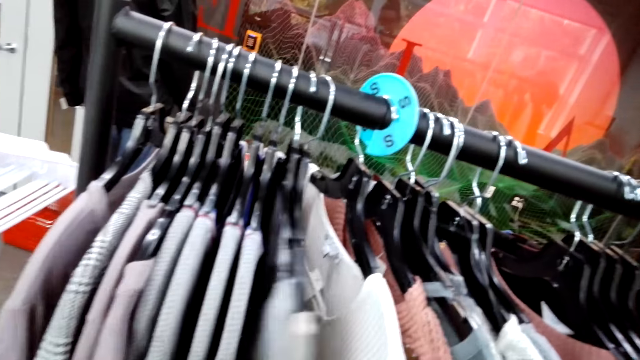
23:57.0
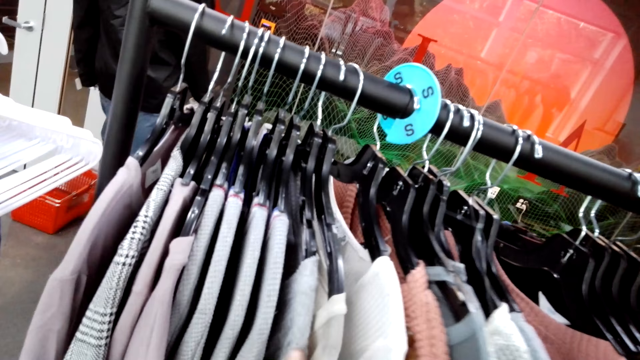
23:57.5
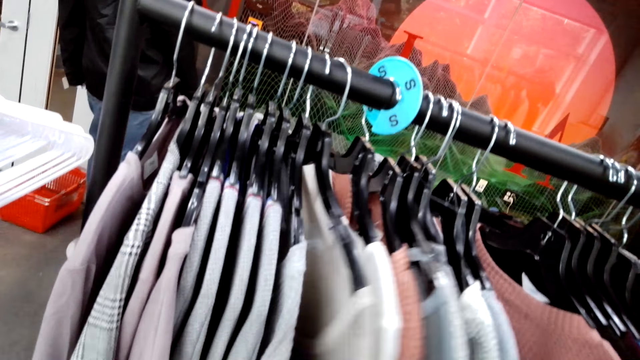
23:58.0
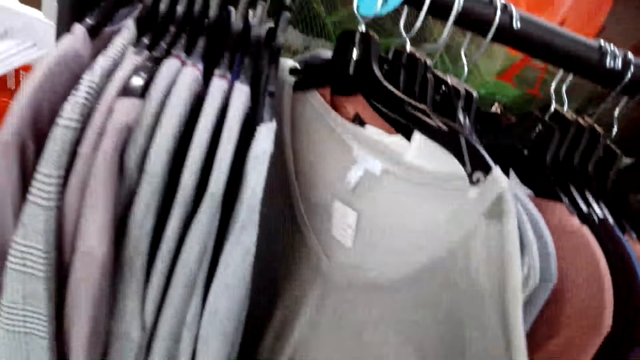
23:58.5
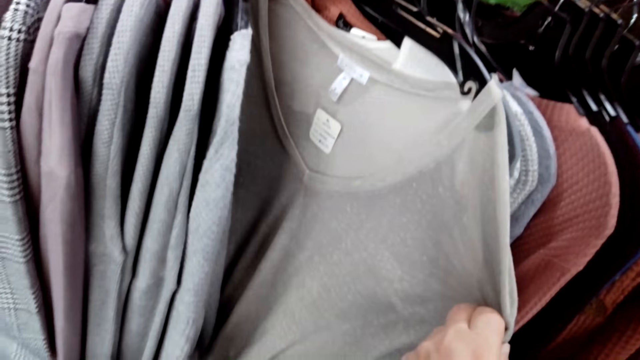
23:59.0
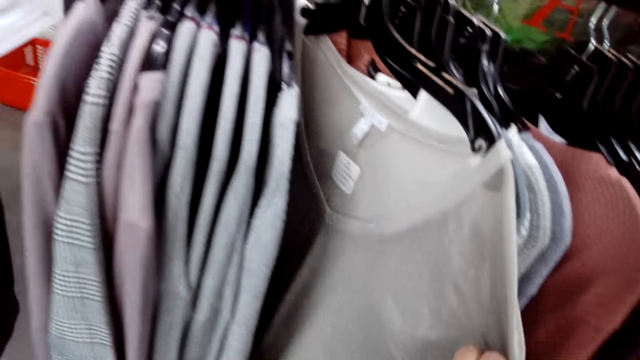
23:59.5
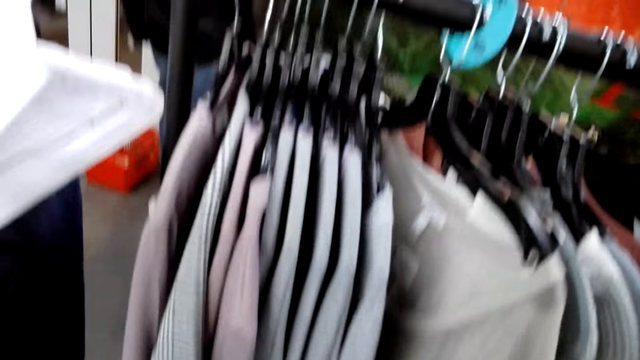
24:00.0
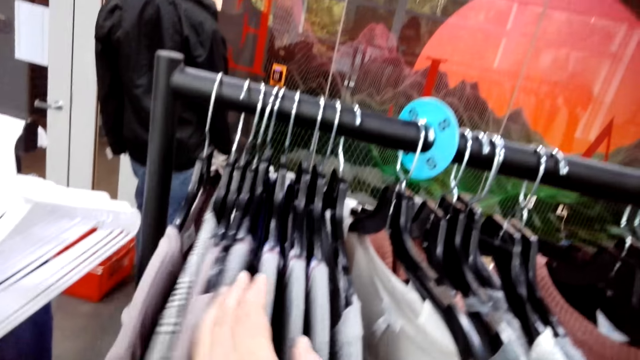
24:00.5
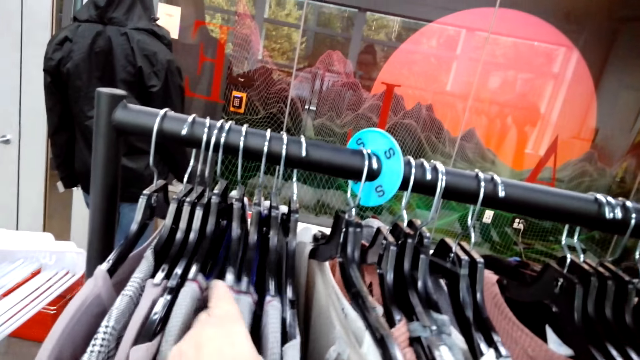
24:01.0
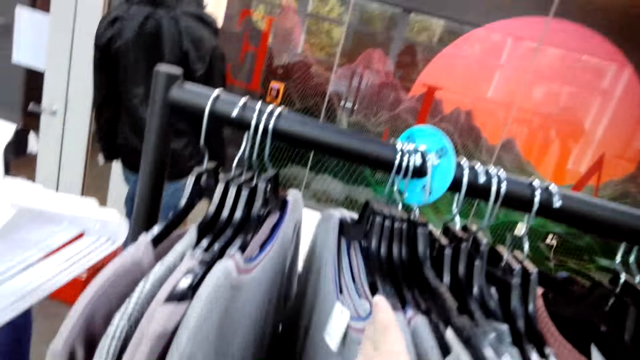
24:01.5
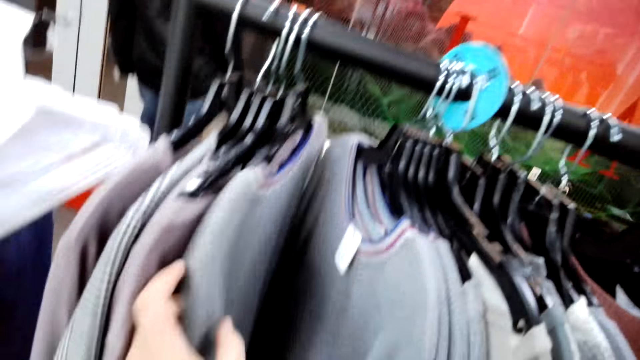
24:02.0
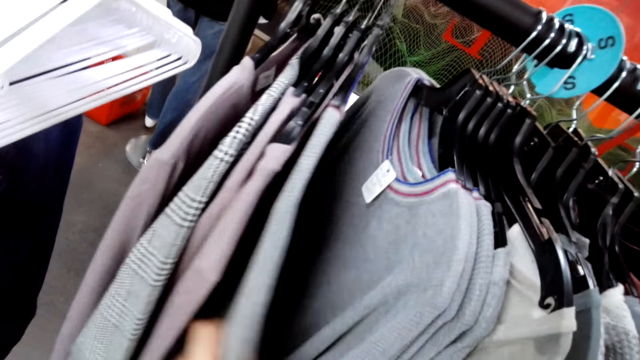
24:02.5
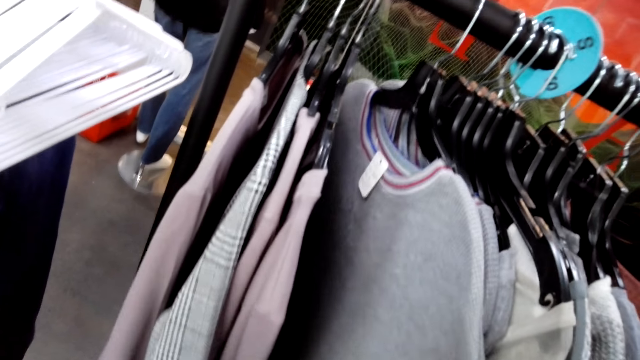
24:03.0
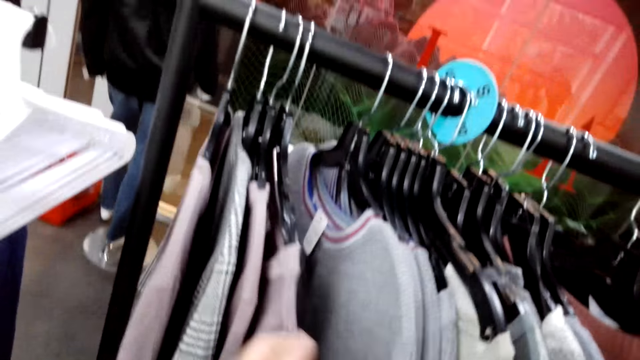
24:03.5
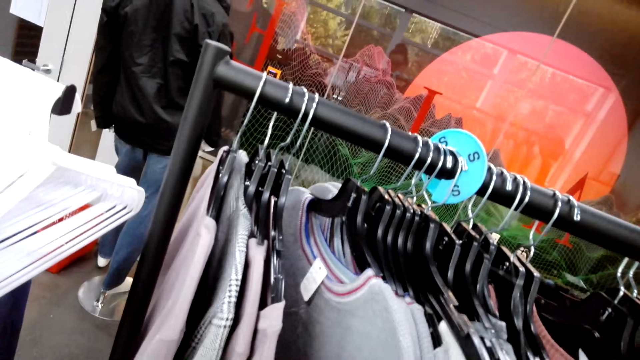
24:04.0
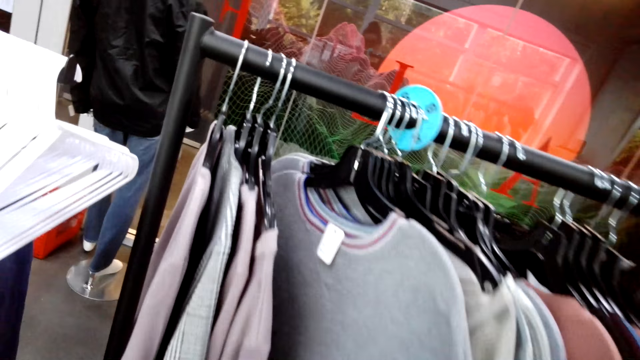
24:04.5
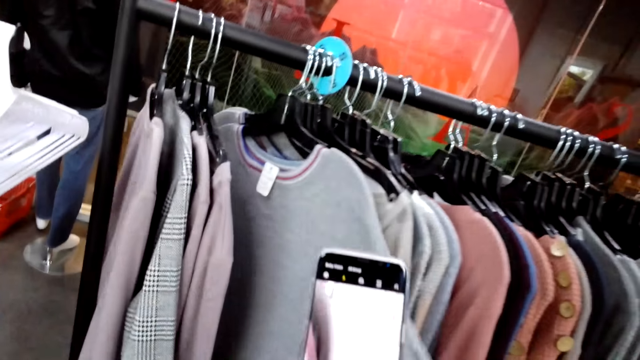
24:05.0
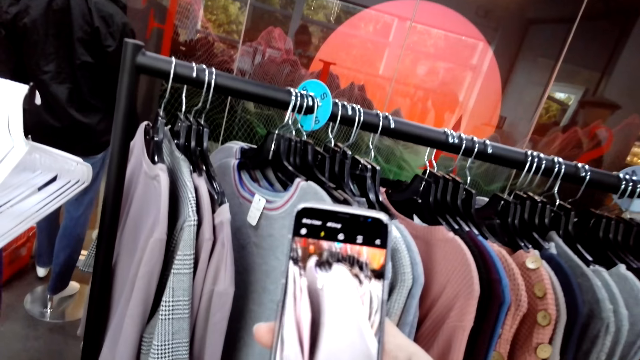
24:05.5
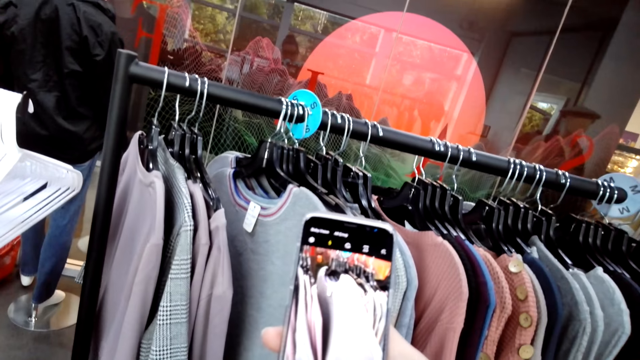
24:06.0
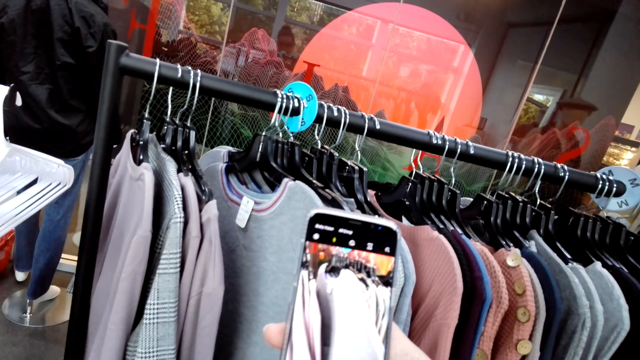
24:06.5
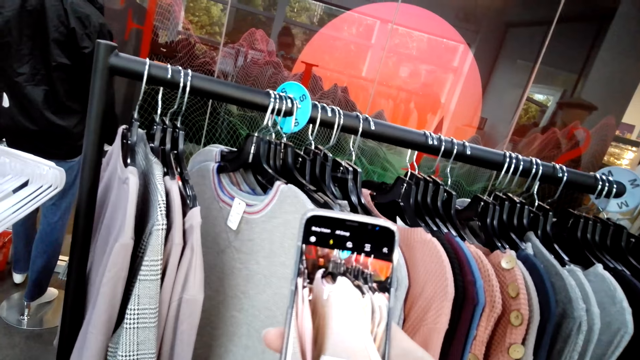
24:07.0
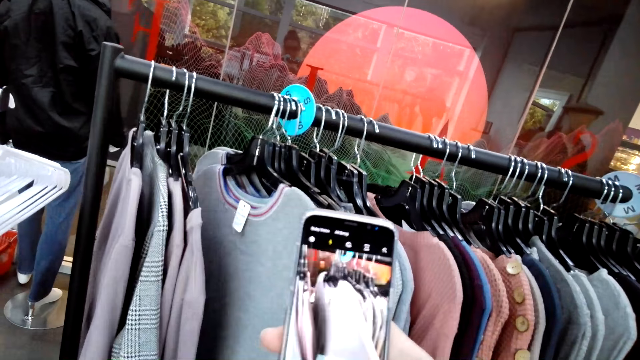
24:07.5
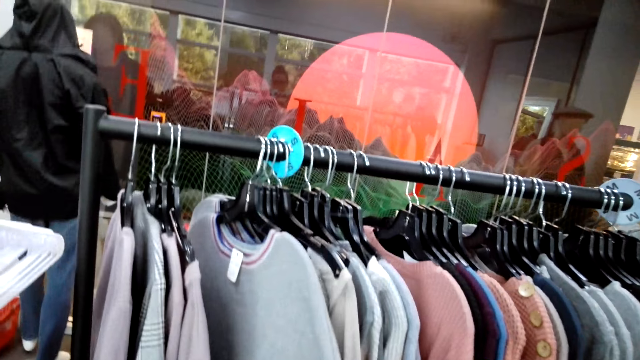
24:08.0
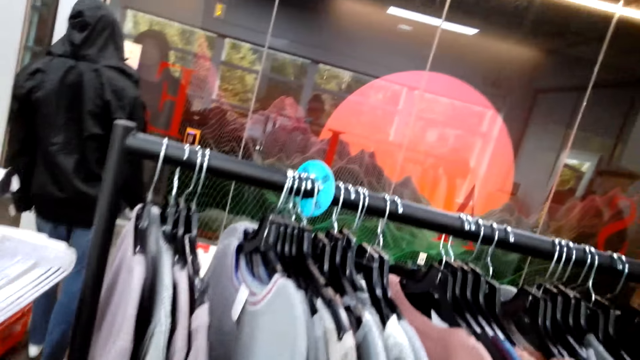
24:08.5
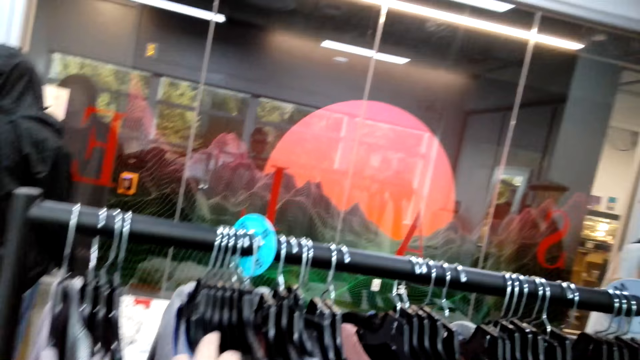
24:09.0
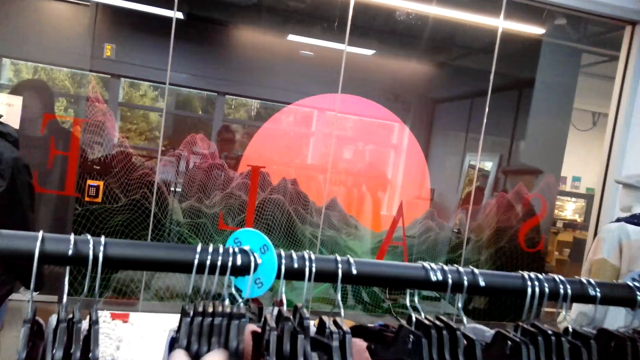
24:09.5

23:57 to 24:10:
The camera wearer holds a top. They take a photo. They hold a phone.

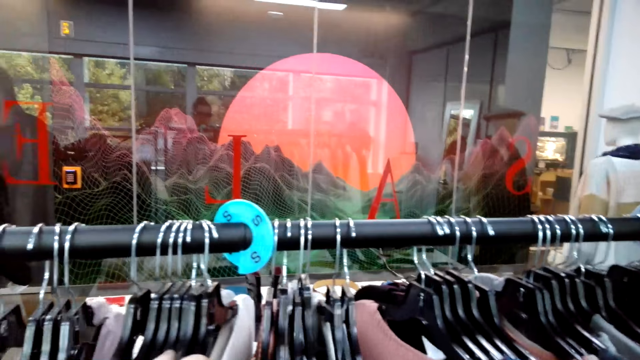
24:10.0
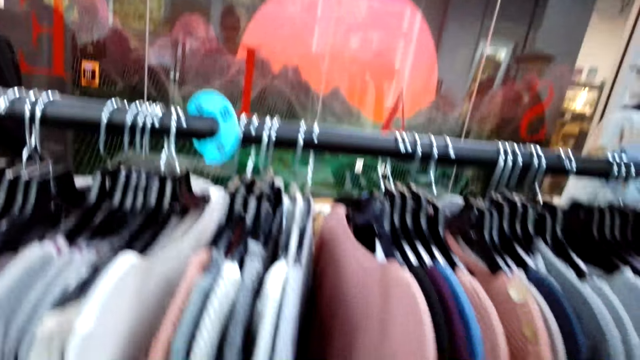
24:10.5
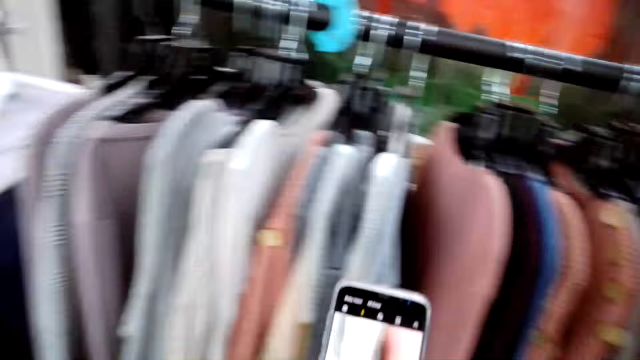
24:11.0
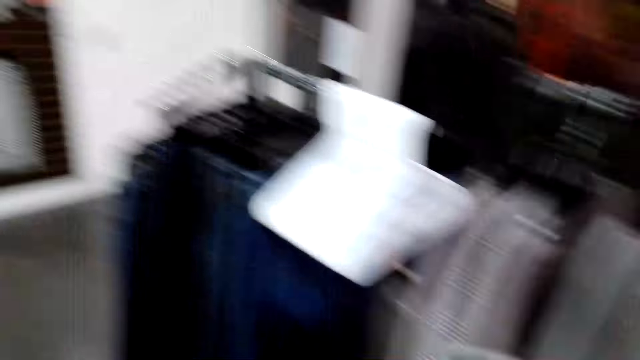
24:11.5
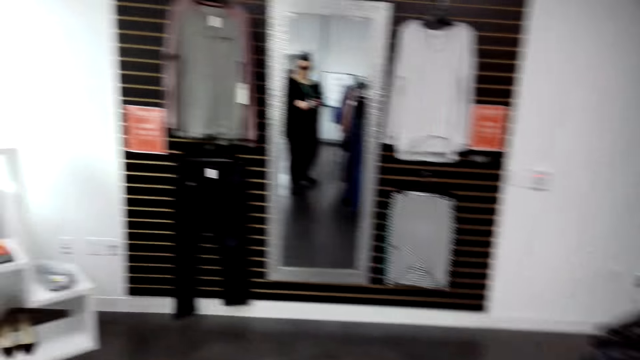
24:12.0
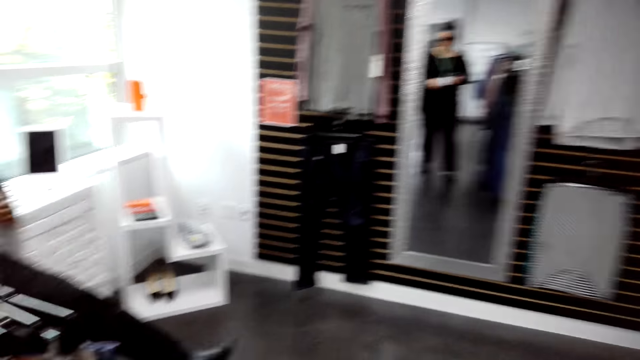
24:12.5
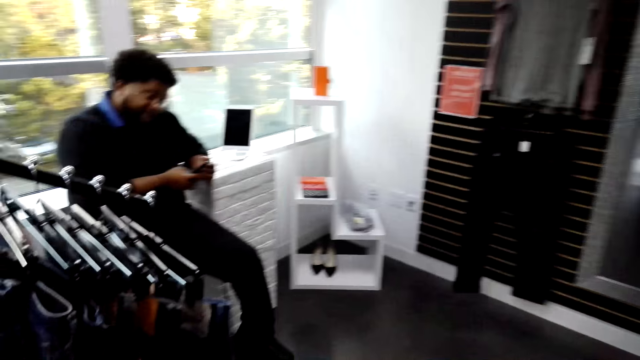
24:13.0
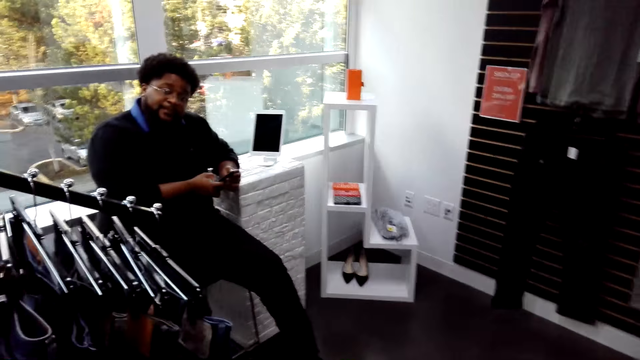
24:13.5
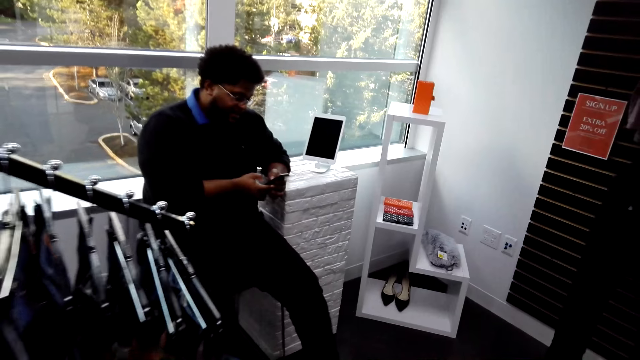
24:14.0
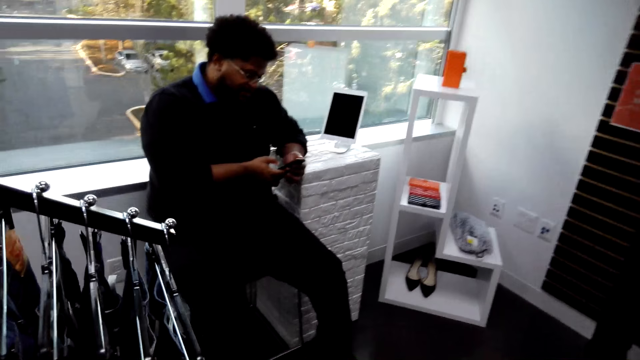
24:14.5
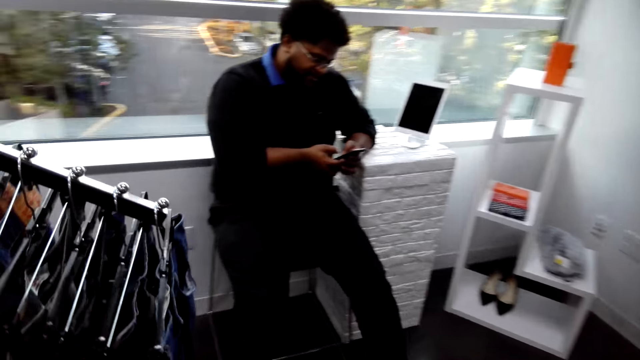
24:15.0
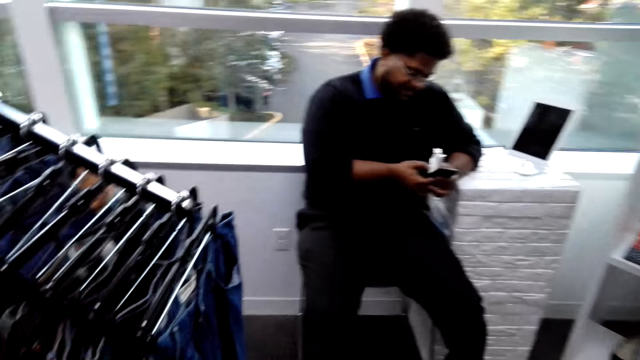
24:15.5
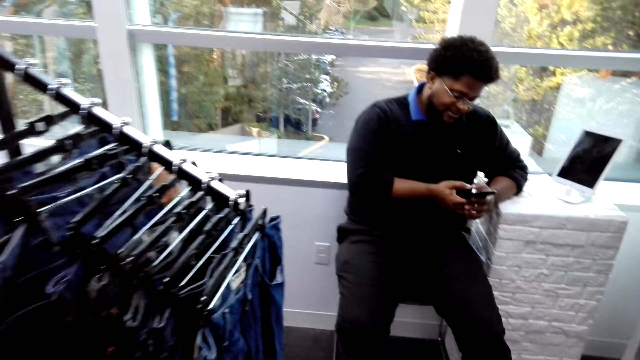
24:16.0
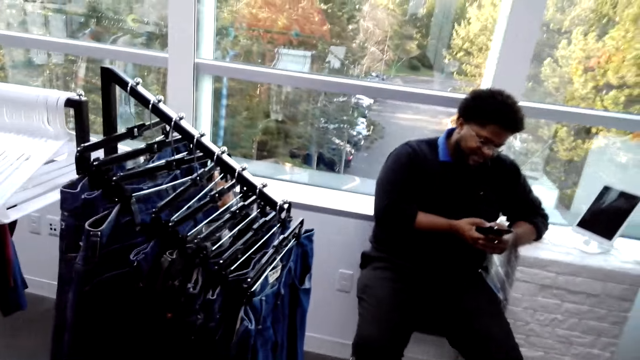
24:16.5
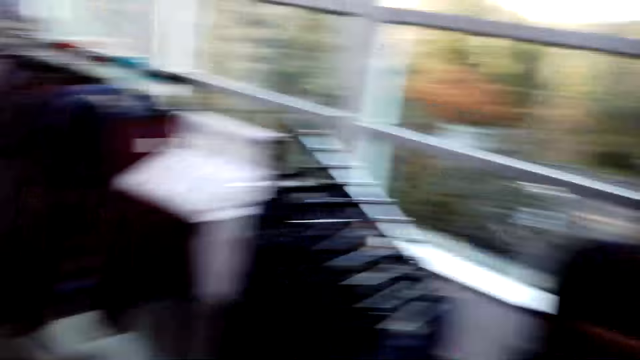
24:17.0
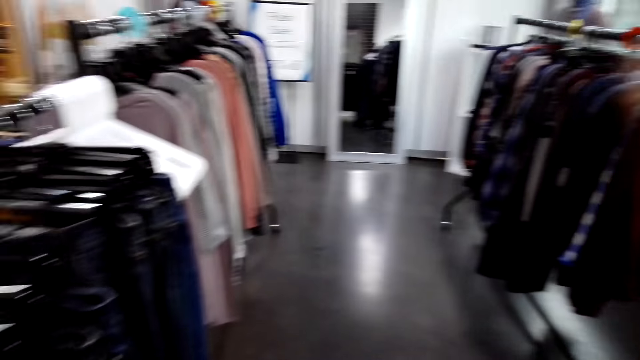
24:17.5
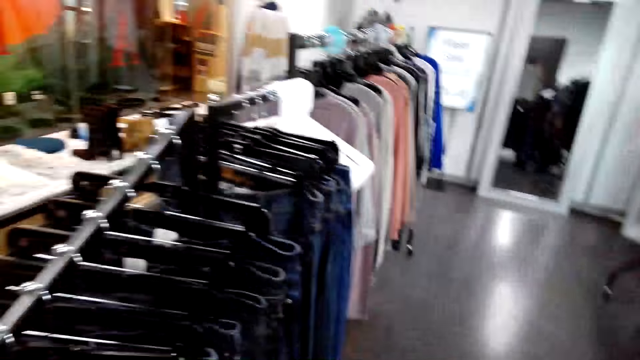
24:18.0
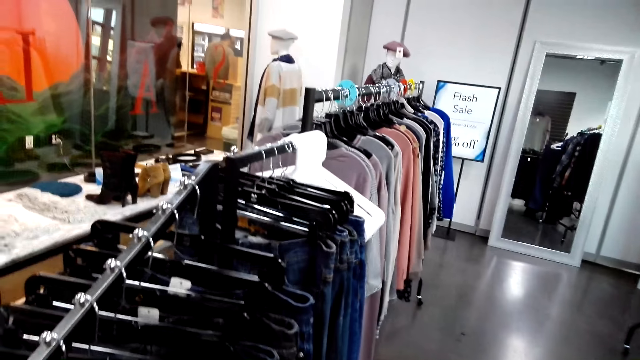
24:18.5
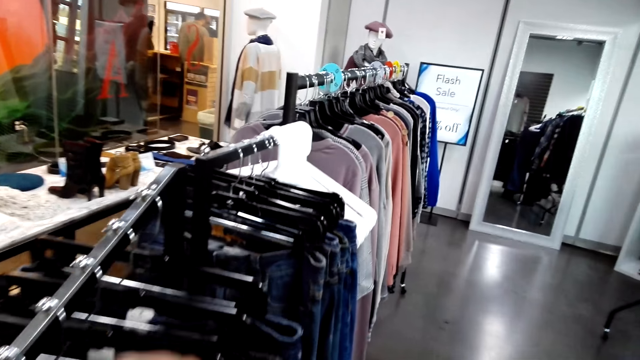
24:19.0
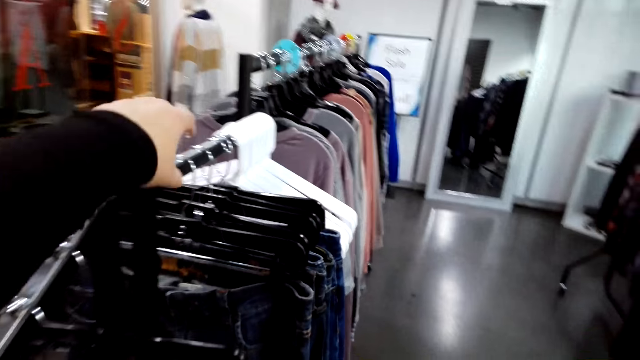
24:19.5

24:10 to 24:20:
The camera wearer walks around. They talk to a man. They walk around.
